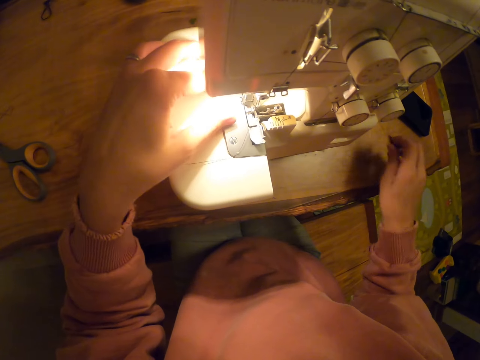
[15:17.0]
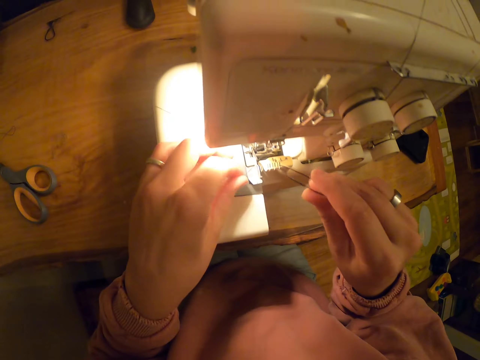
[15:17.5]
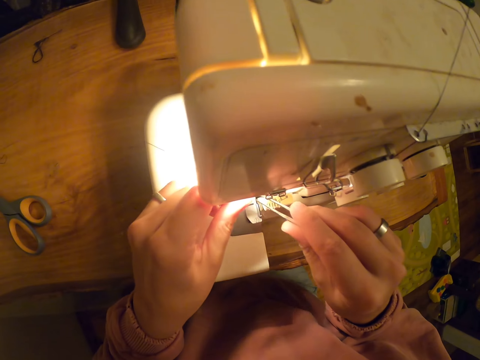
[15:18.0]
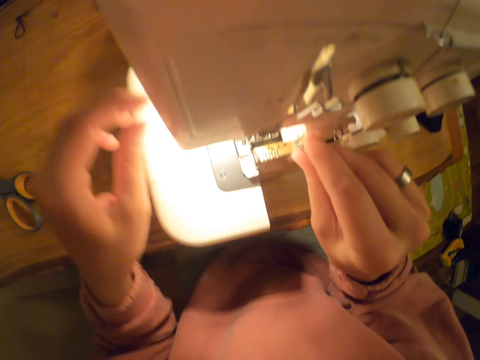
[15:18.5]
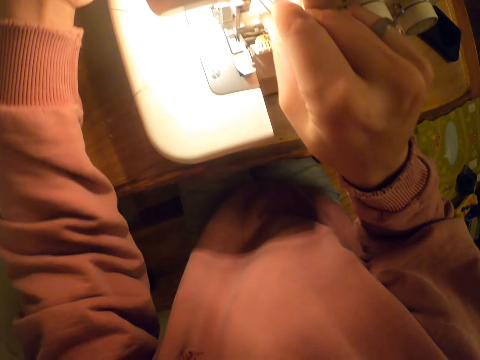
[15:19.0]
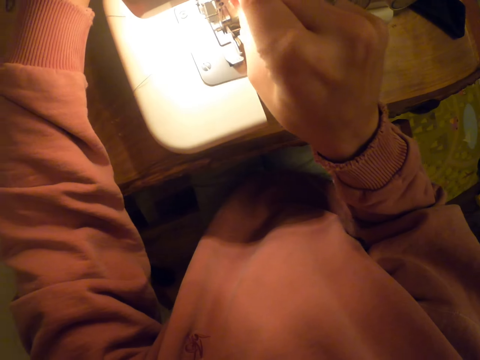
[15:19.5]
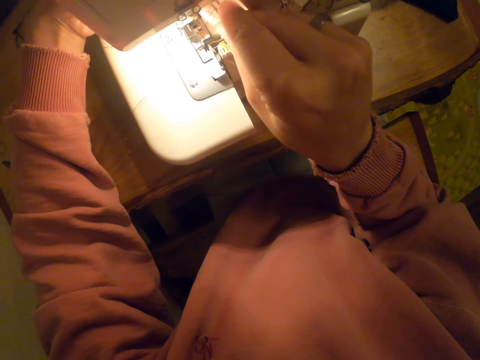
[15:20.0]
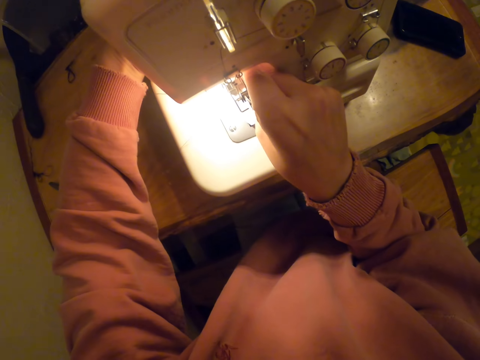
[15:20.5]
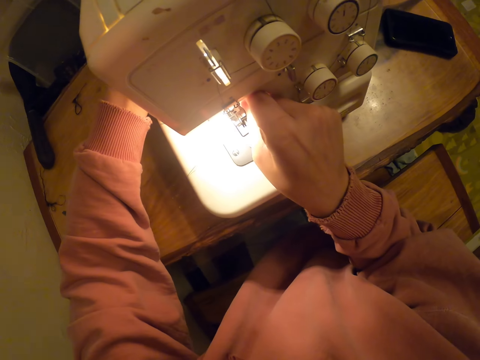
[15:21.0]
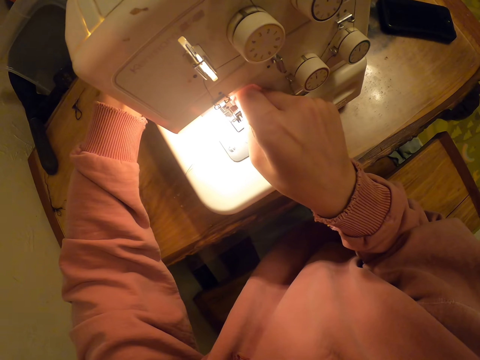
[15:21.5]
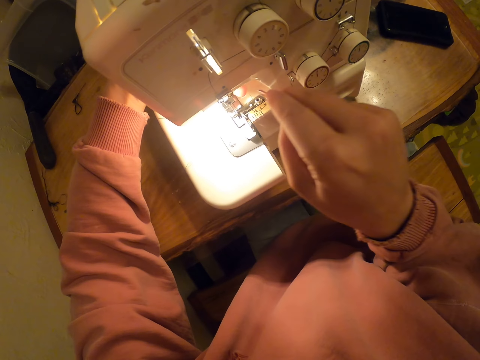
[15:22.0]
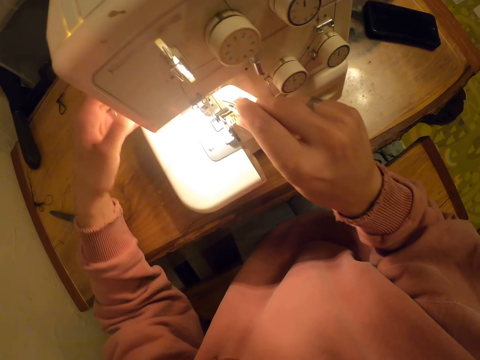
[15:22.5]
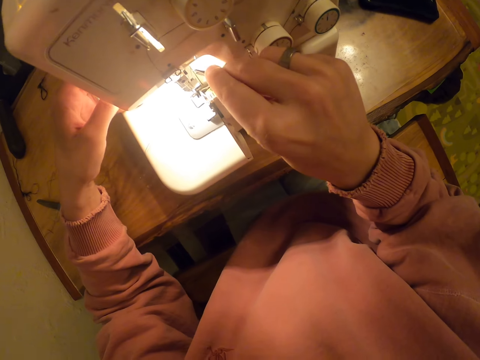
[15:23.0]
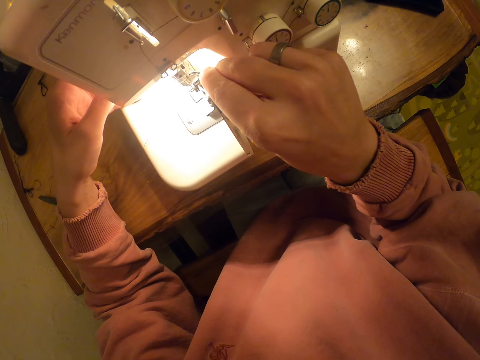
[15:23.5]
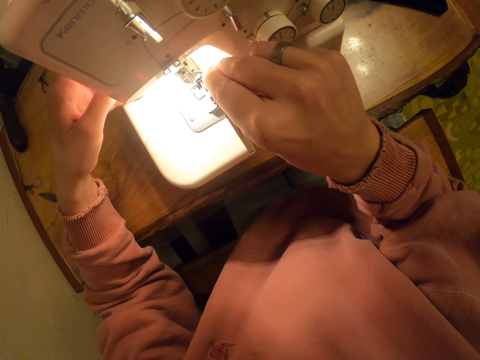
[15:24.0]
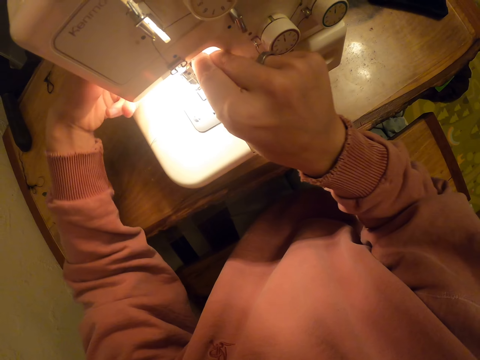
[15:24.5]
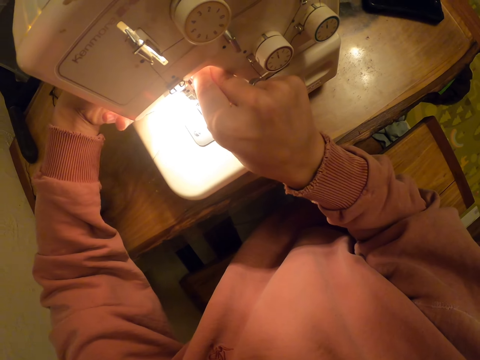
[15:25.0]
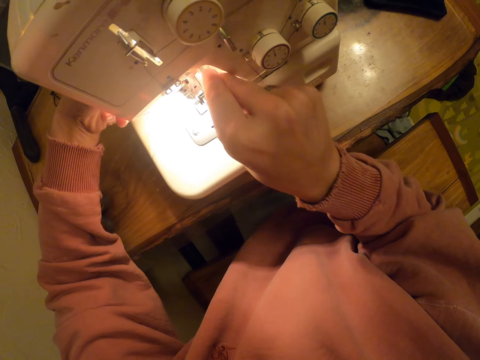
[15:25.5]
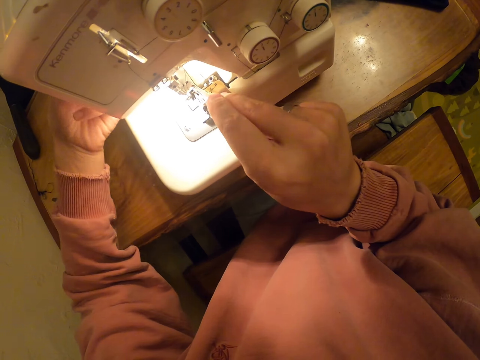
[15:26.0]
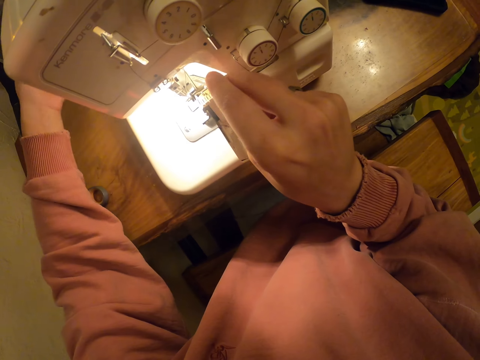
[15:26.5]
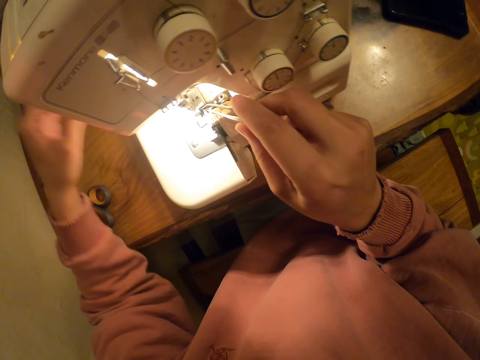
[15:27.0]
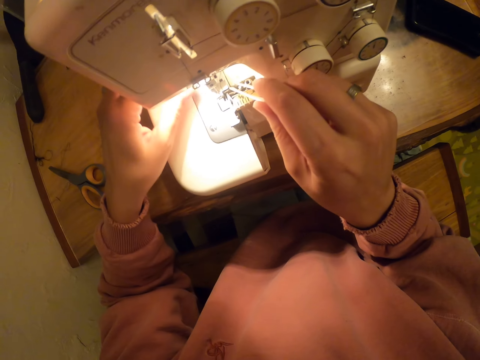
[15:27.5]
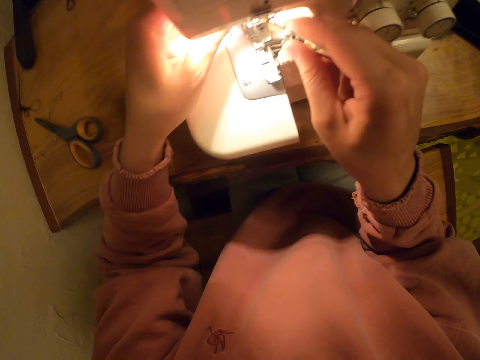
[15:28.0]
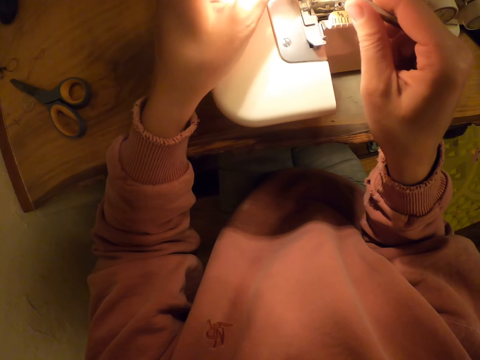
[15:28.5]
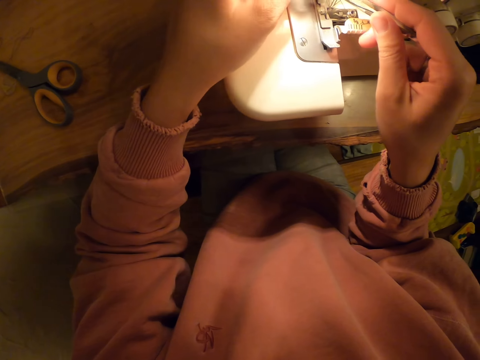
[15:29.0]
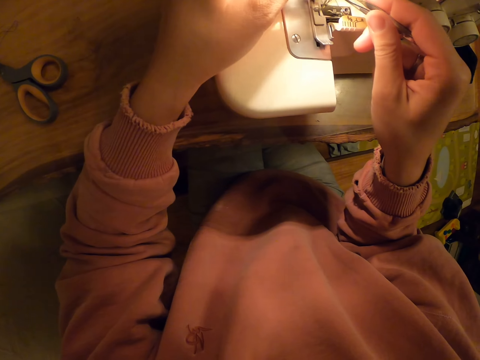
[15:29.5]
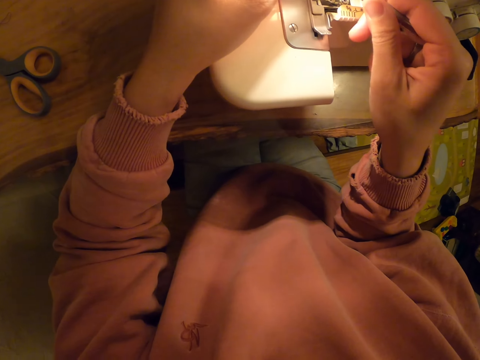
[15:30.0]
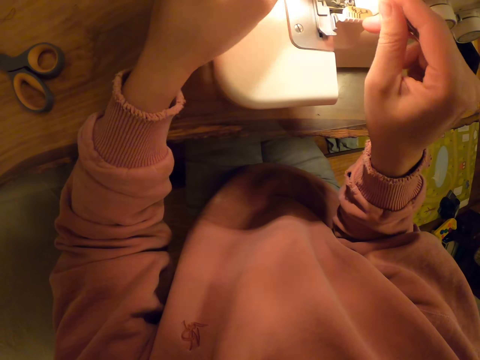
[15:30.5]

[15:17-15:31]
The camera wearer picks up the tweezers. They pull the thread with the tweezers.

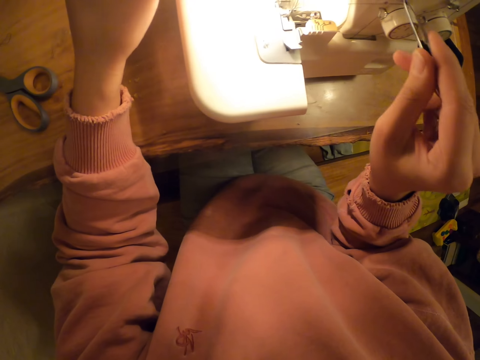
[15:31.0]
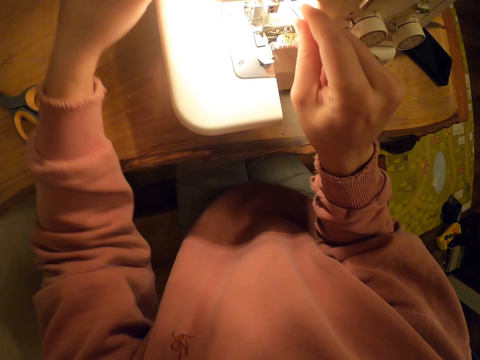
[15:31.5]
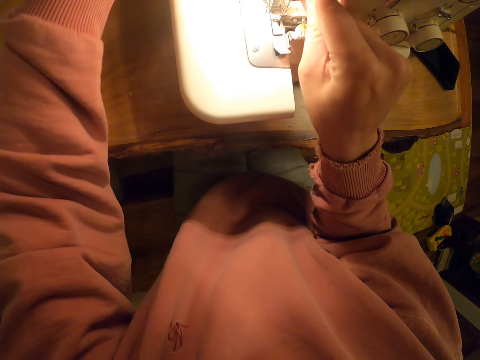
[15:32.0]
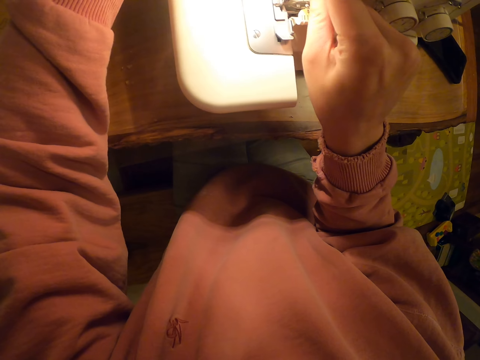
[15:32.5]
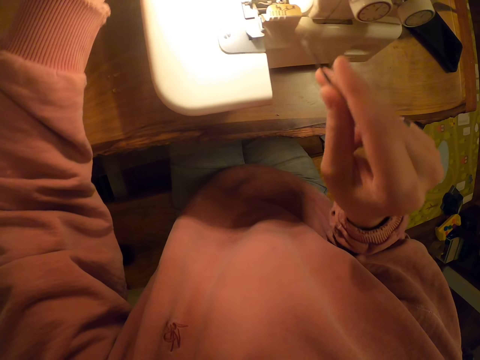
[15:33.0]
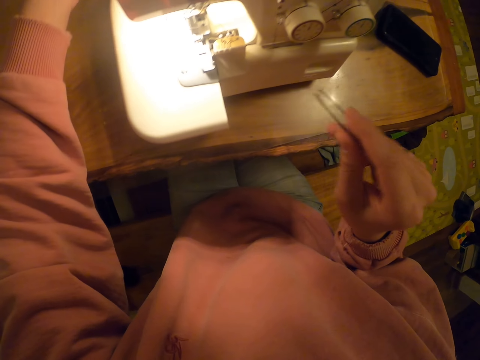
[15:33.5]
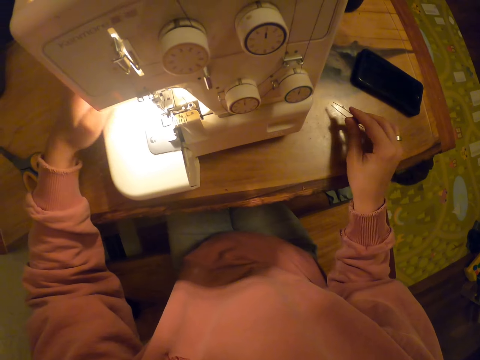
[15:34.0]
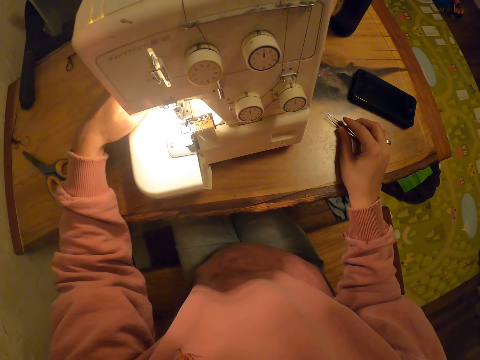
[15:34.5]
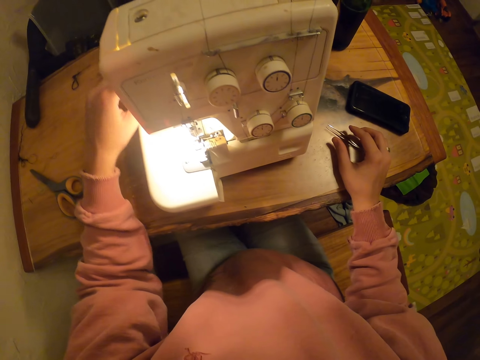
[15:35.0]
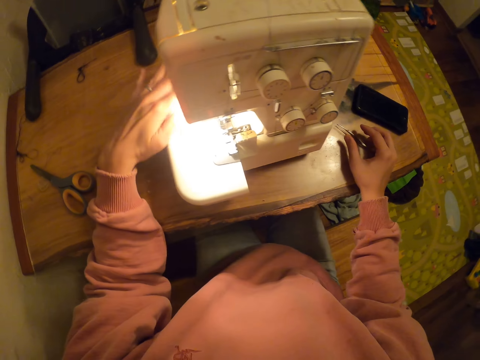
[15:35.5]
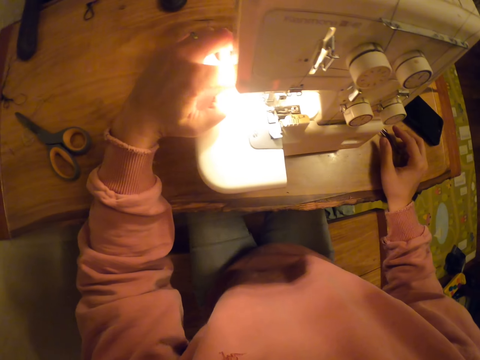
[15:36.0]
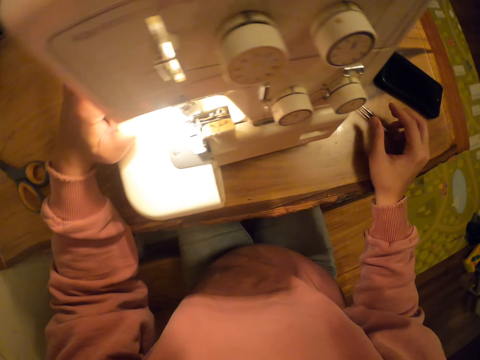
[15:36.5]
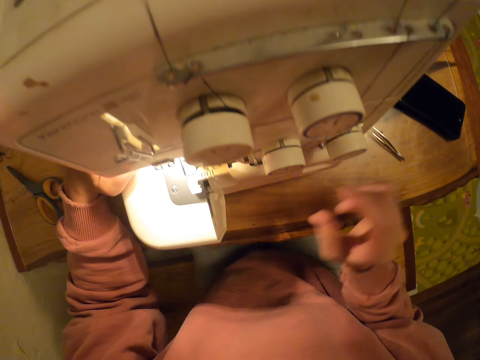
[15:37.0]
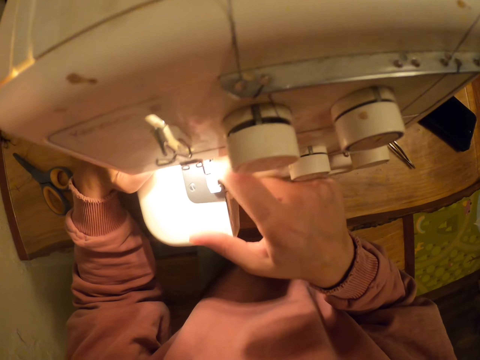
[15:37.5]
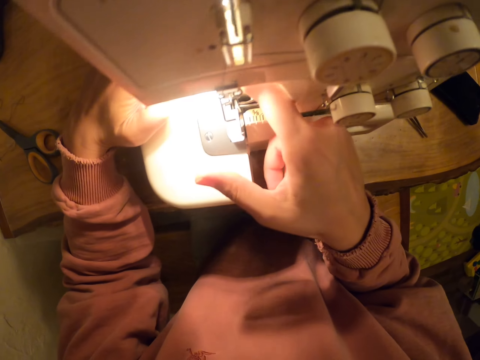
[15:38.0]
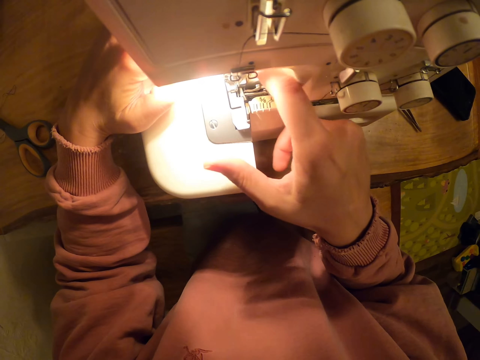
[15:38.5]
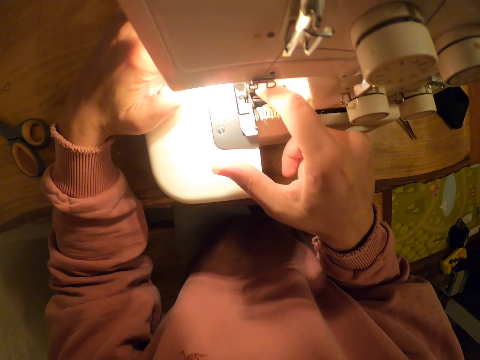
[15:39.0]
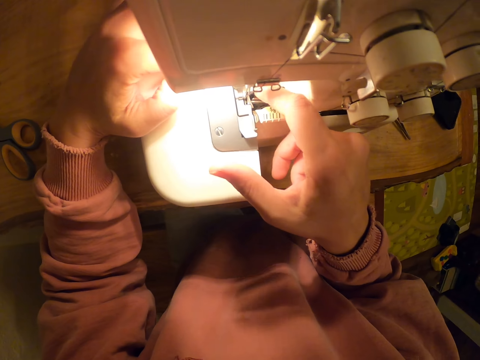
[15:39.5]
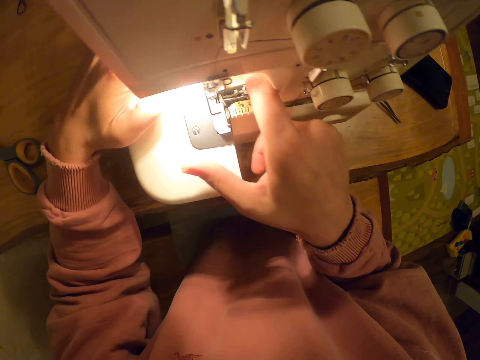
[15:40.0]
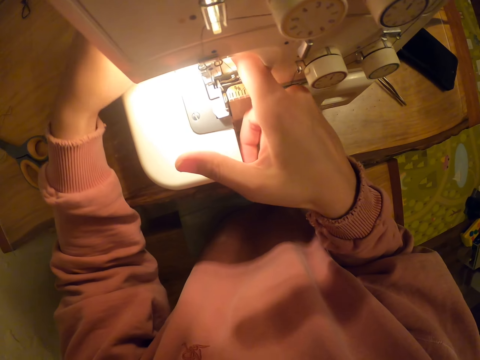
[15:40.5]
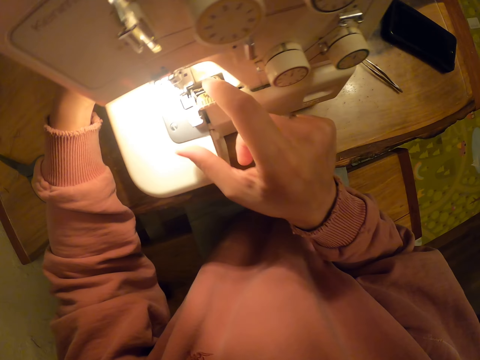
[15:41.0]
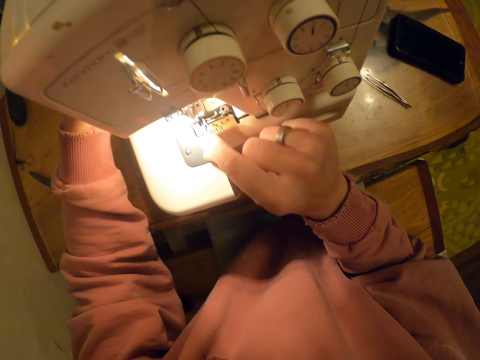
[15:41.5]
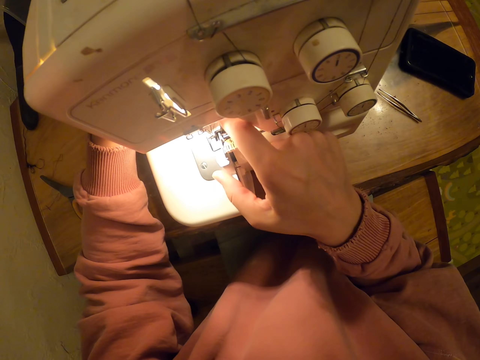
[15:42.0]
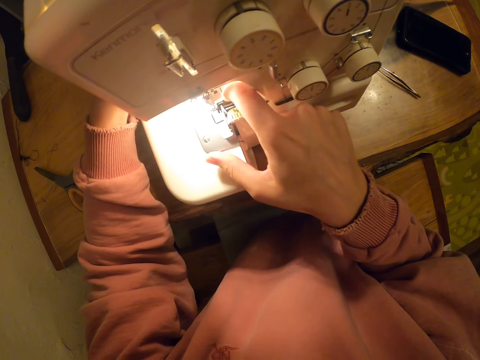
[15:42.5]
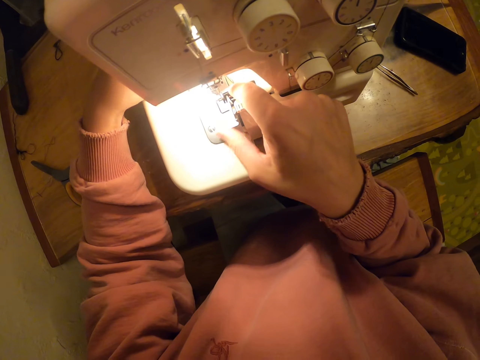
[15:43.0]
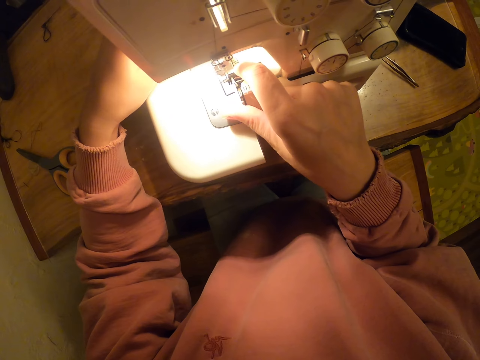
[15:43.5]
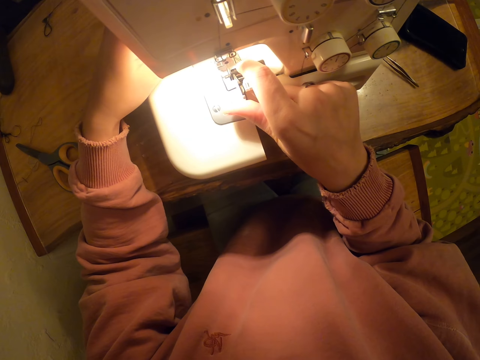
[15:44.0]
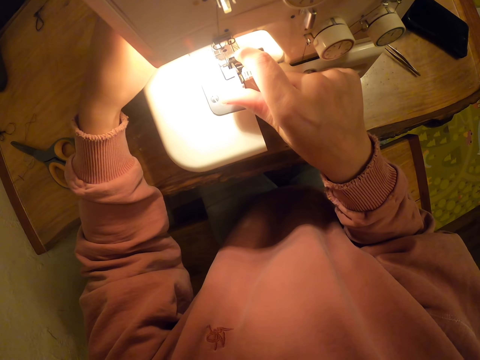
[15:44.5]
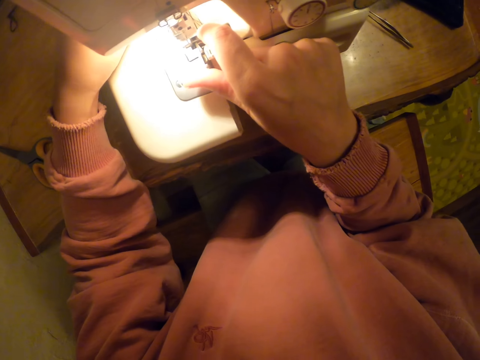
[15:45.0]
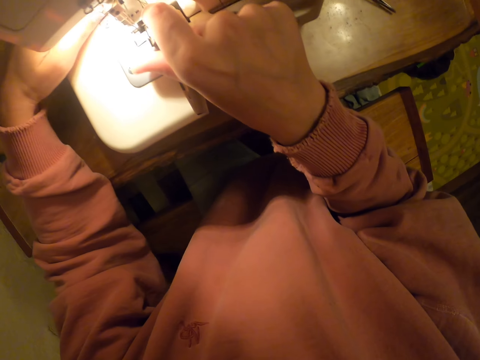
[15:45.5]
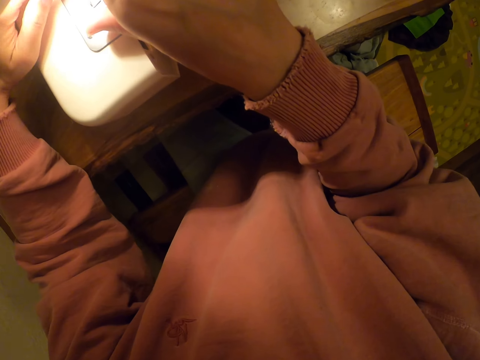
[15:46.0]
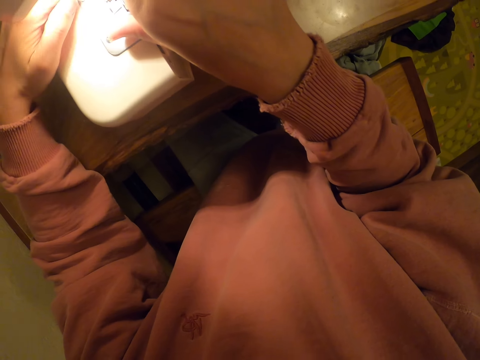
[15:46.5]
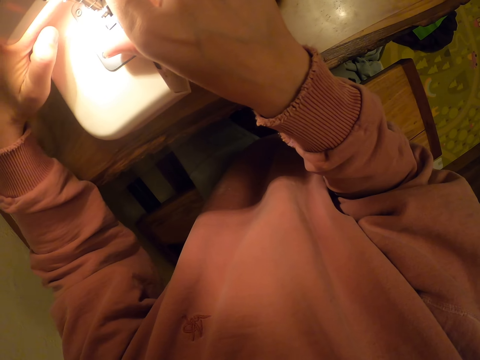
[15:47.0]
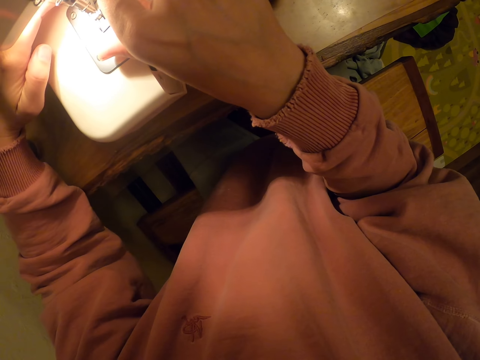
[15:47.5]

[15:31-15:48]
The camera wearer places tweezers on the table. They place a hand on the slide plate. They touch the upper tension.
